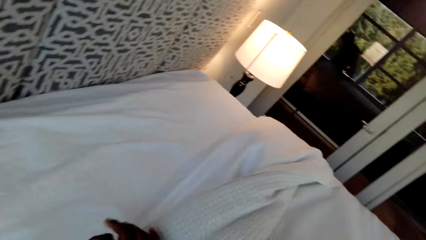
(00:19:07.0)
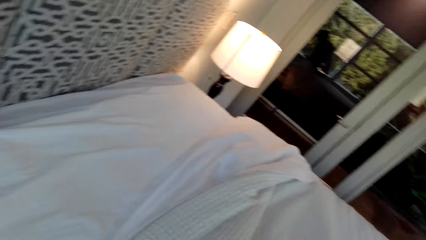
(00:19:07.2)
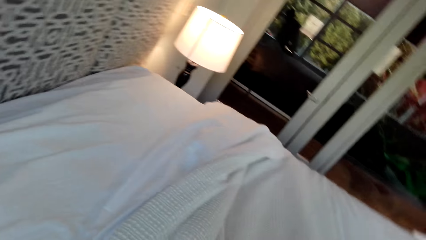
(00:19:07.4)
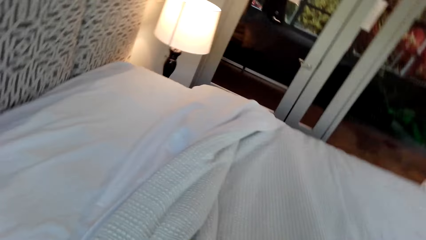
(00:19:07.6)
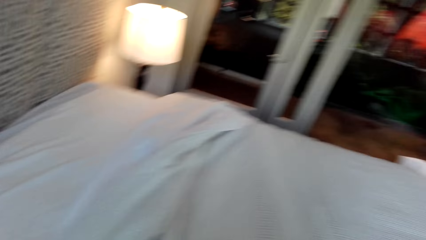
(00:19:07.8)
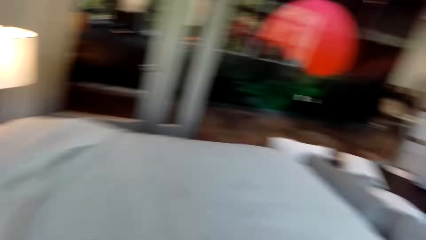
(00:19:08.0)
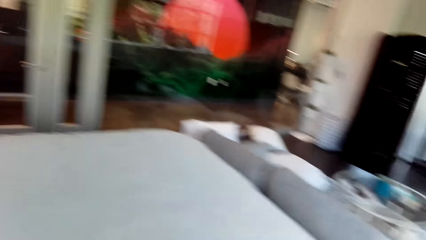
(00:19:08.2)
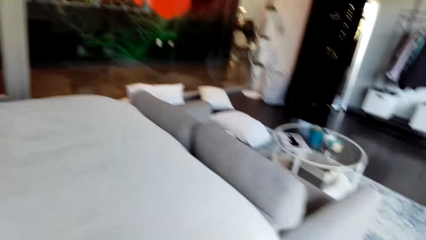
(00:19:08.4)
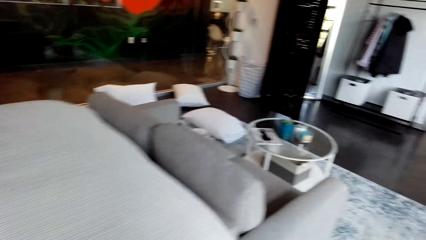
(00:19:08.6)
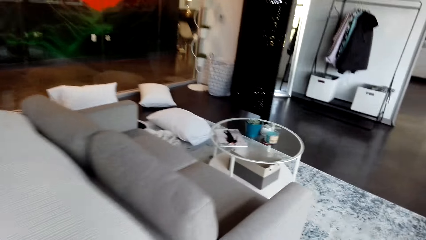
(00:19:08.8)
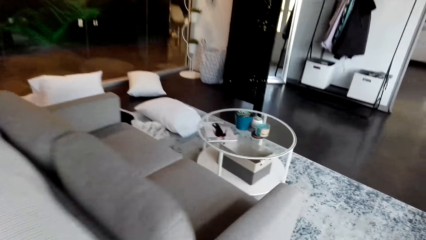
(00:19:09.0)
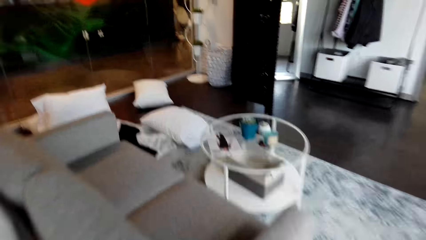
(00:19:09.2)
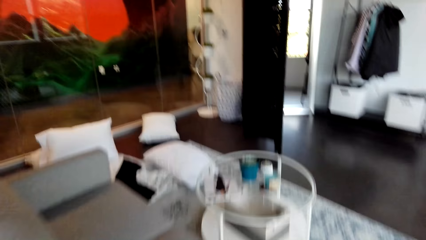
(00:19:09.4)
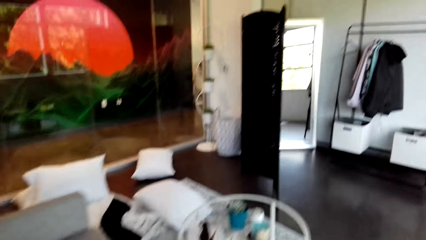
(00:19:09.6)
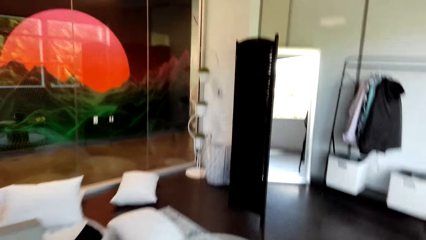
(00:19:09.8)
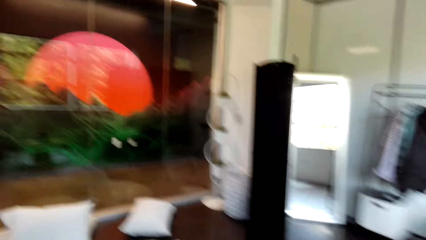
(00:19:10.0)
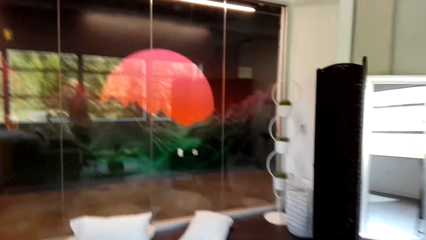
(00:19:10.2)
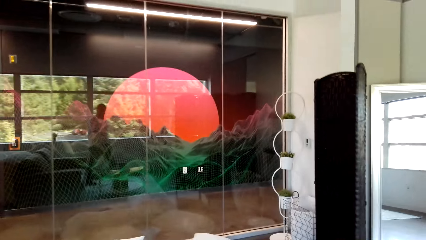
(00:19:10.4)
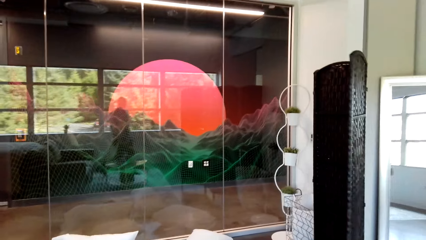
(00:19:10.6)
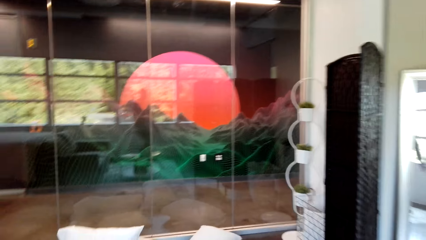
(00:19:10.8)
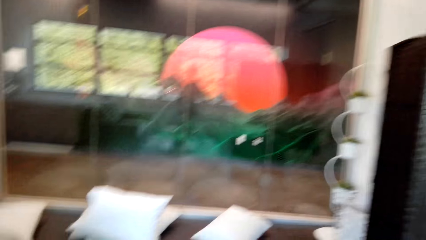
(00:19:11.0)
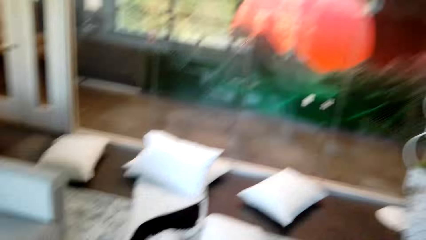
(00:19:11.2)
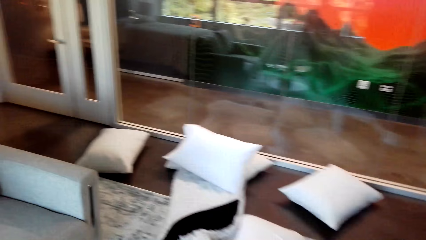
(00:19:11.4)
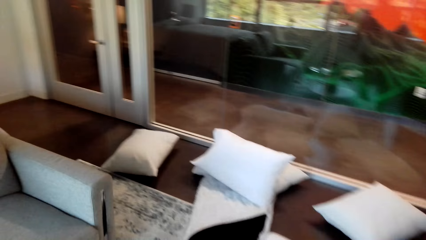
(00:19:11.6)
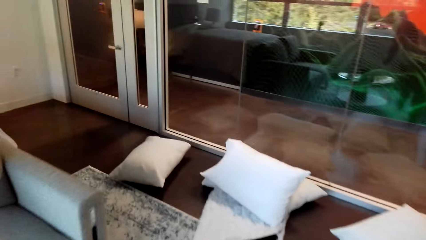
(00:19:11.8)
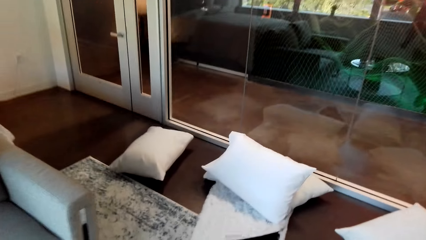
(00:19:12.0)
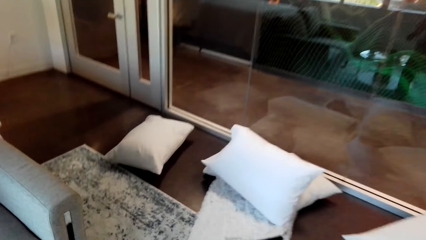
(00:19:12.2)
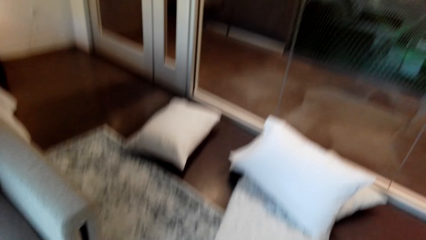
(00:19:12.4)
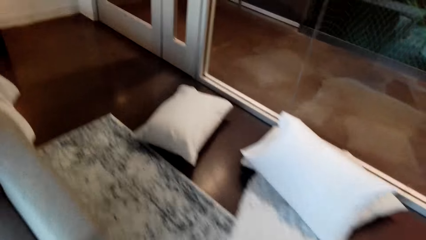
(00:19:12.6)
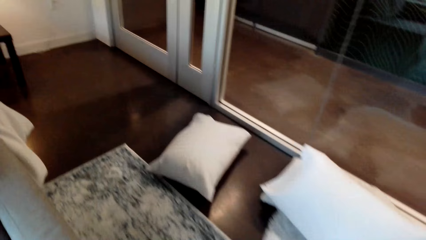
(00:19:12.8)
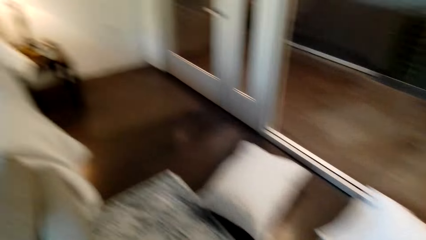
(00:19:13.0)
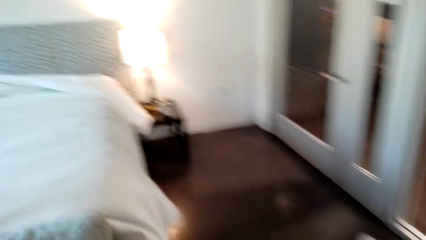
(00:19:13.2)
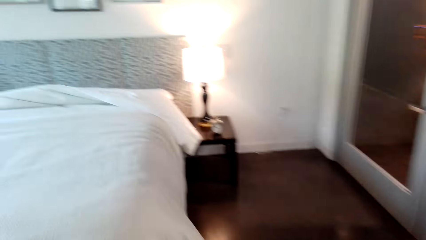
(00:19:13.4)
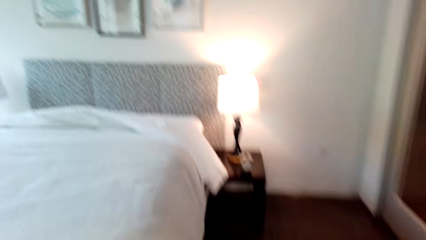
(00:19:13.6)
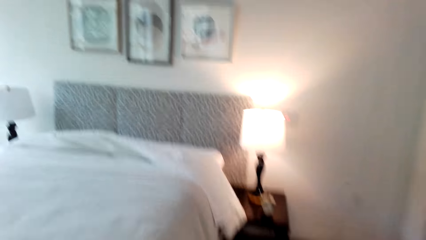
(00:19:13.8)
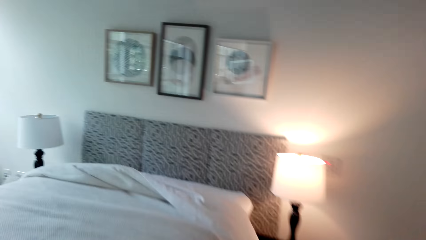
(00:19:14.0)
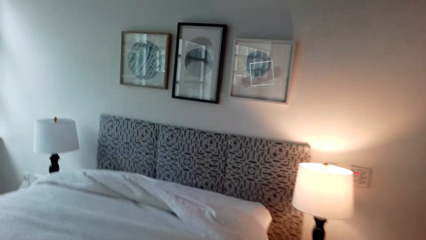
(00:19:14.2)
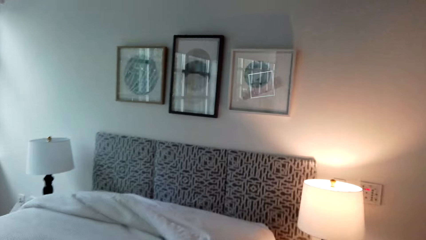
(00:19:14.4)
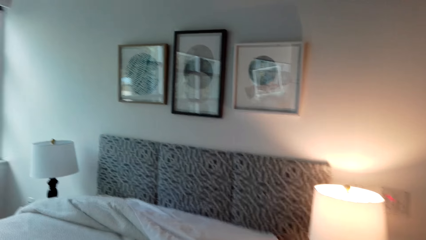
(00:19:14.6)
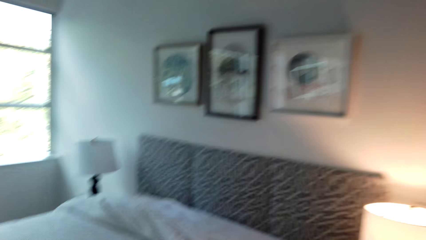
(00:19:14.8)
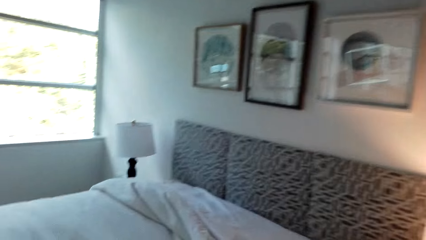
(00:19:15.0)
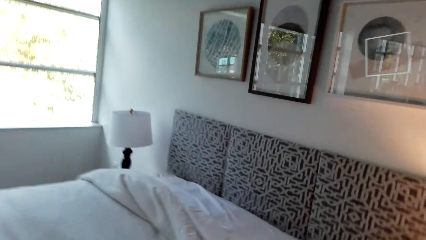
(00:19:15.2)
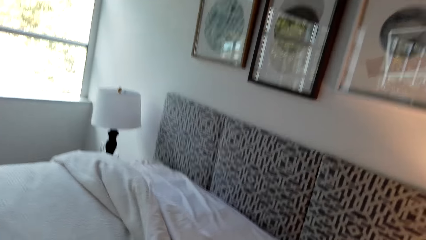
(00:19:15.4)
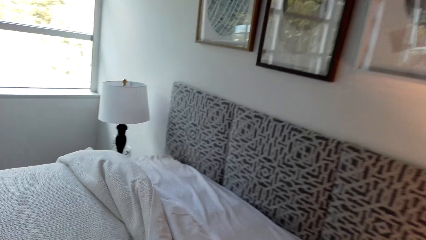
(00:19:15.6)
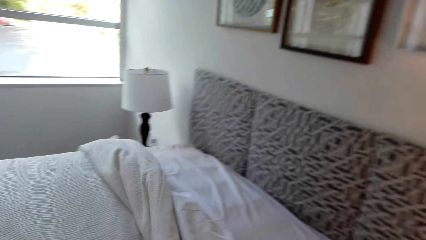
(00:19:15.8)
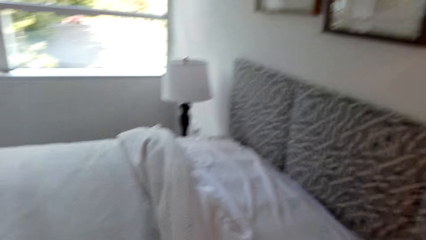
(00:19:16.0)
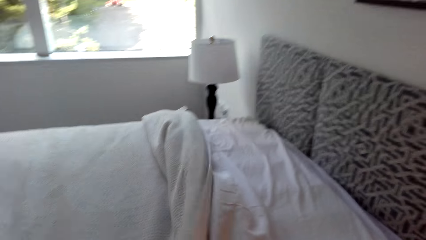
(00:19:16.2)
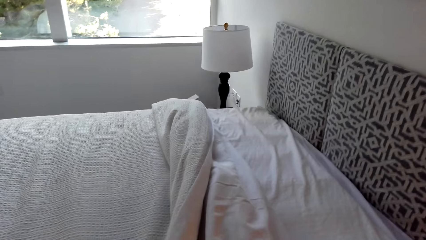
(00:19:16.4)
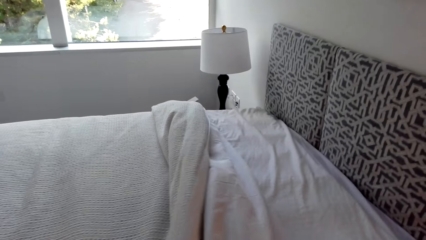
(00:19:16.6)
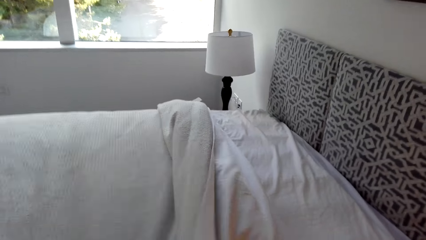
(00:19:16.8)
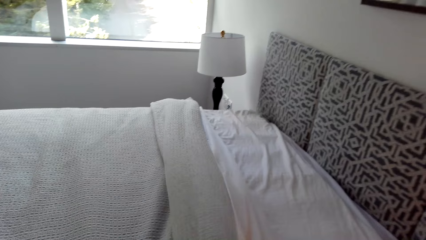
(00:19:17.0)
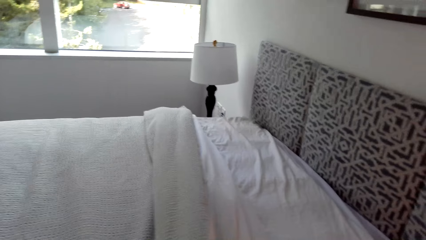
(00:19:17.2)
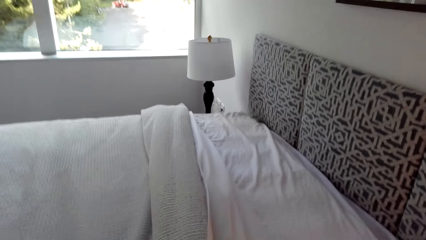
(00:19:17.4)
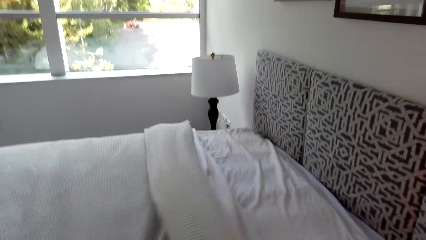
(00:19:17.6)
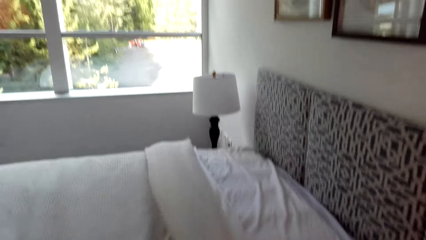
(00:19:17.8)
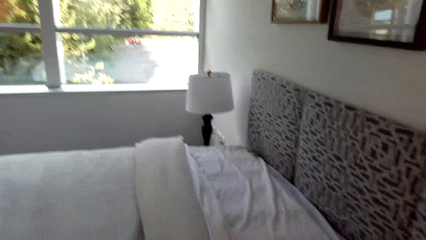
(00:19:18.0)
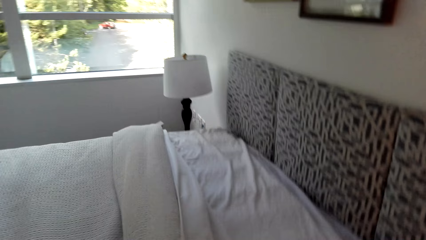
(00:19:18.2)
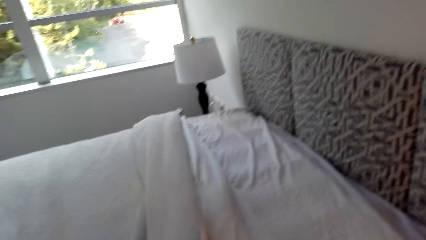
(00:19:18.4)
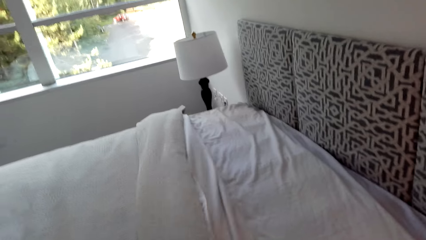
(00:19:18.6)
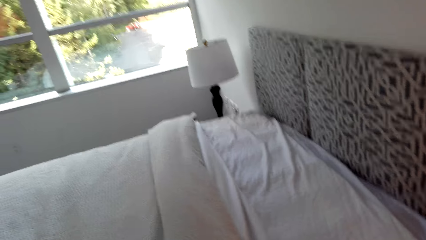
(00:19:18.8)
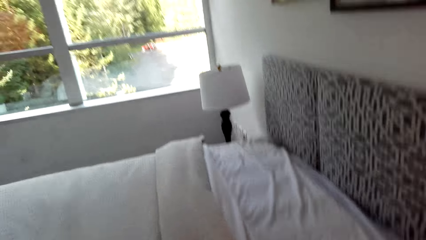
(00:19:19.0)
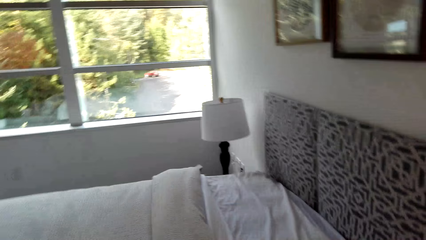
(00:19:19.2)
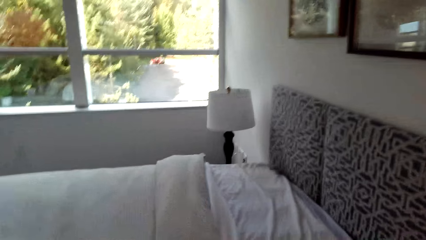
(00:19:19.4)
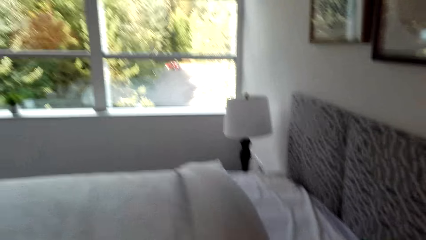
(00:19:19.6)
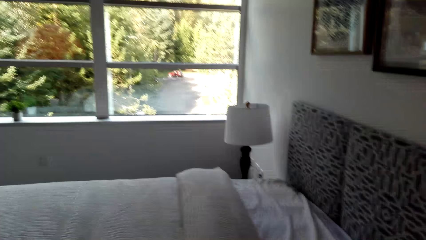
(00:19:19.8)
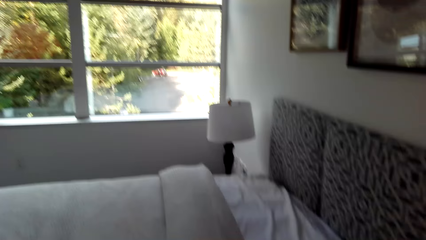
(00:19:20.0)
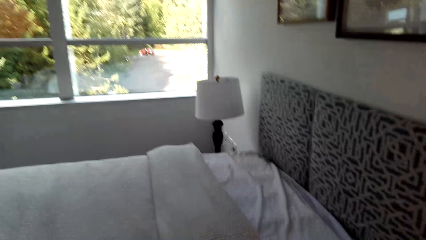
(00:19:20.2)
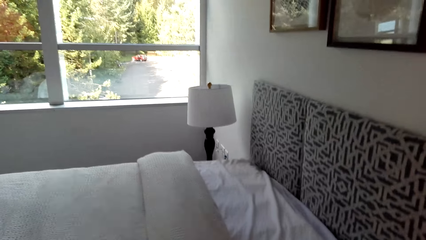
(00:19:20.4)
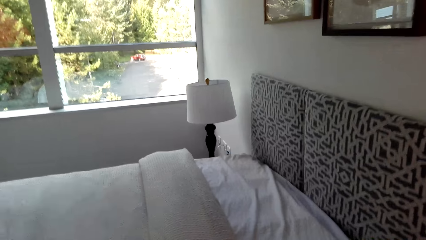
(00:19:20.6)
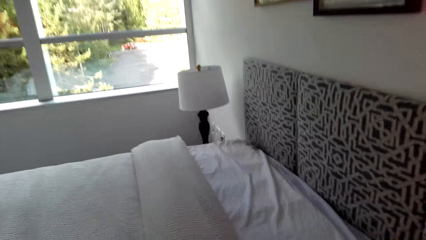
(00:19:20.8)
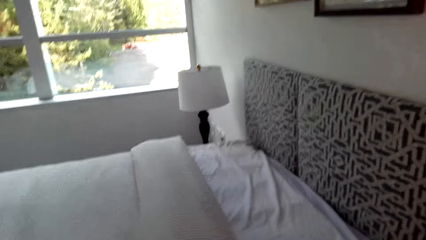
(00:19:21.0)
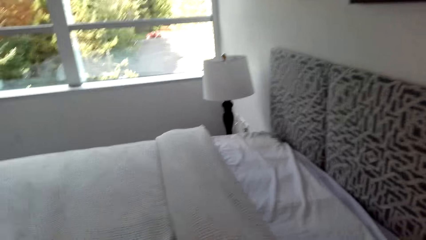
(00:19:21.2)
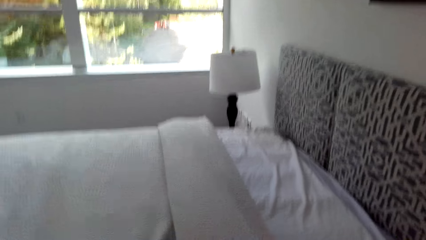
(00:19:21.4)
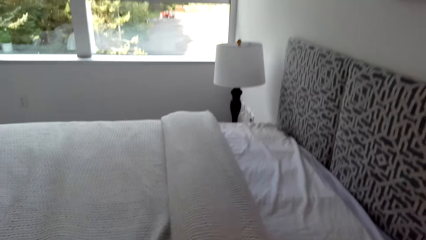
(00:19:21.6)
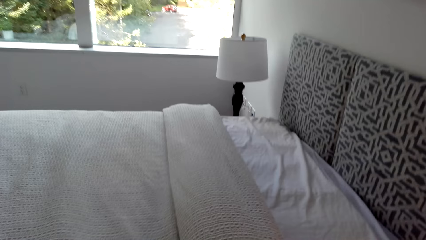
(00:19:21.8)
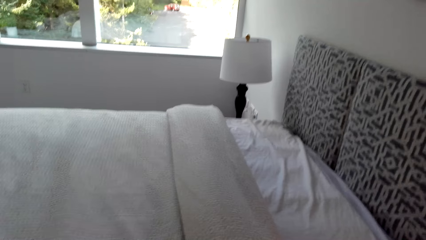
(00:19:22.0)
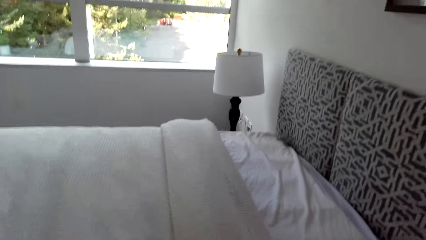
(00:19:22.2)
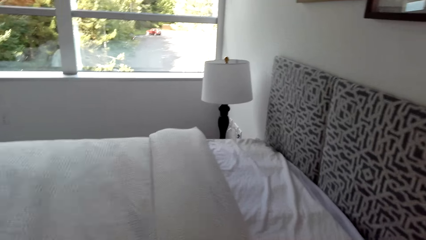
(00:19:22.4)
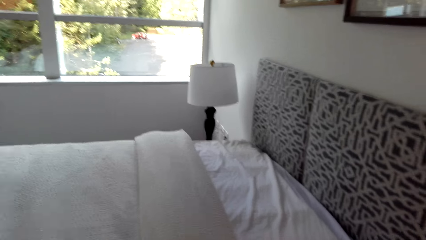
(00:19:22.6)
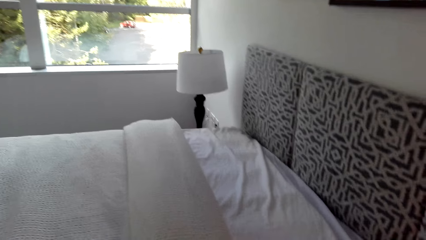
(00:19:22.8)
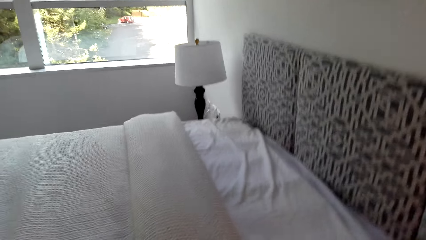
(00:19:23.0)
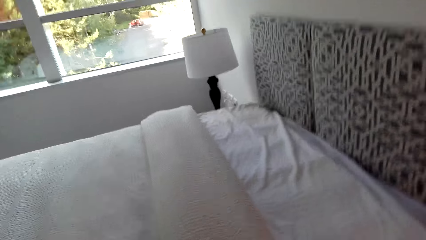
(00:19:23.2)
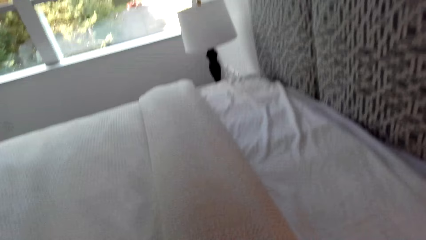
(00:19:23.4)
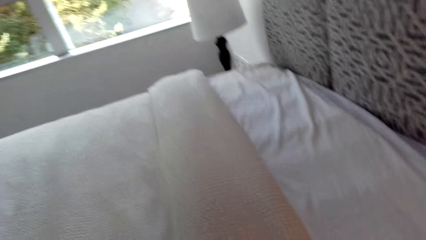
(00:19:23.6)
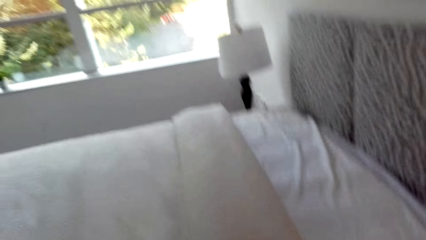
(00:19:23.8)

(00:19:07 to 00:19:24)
The camera wearer walks around the bedroom. They spread the duvet.
